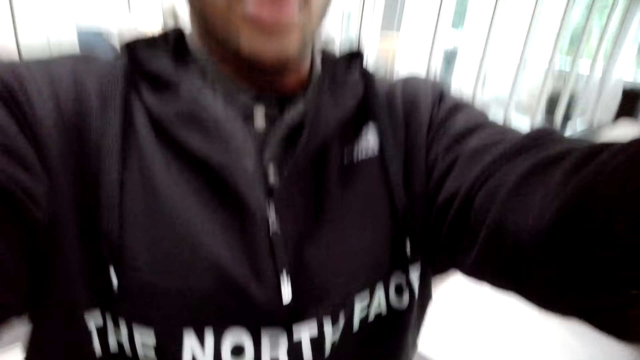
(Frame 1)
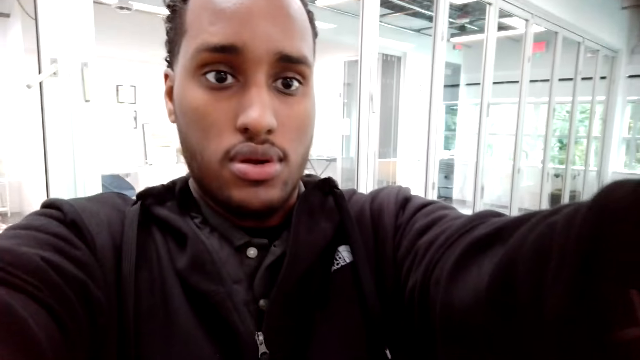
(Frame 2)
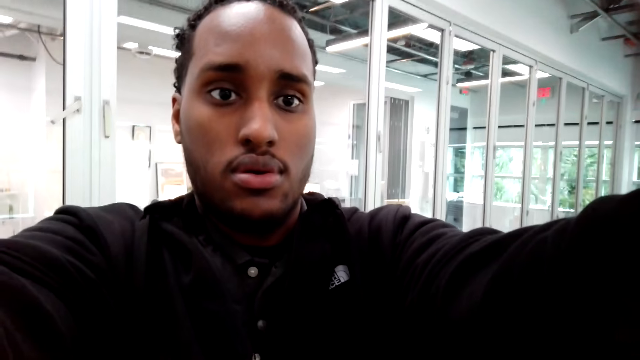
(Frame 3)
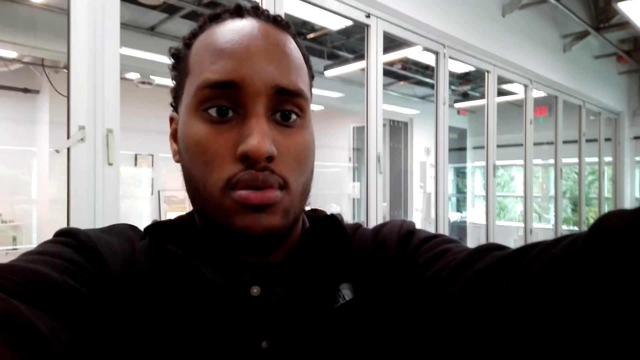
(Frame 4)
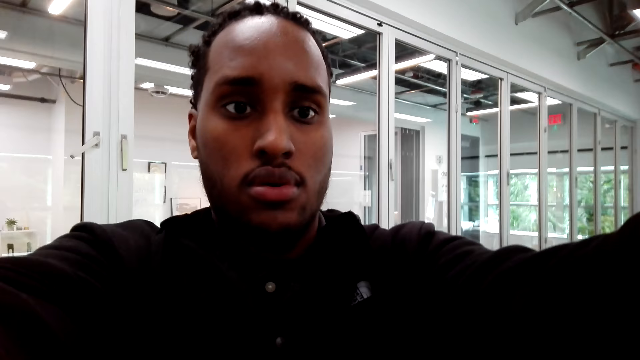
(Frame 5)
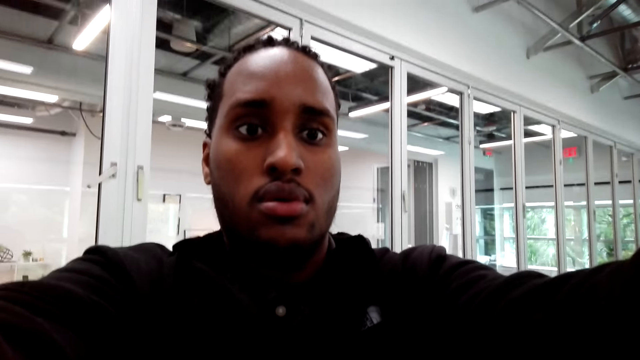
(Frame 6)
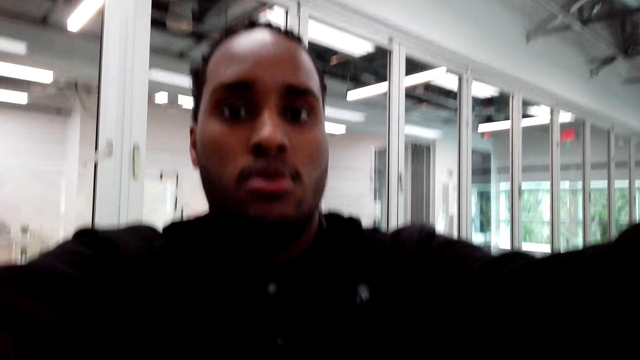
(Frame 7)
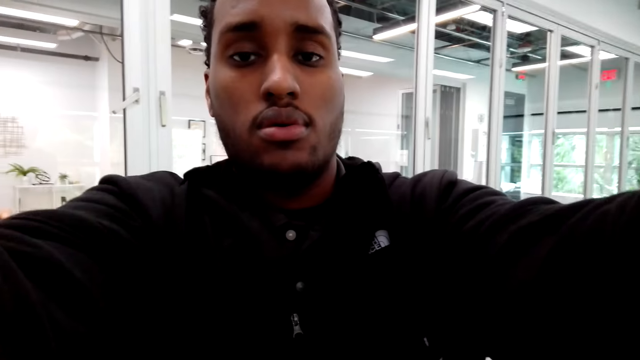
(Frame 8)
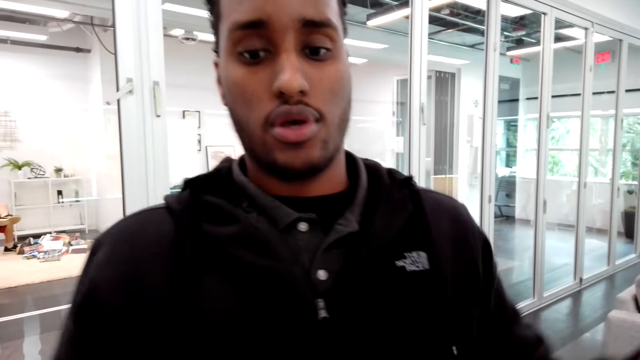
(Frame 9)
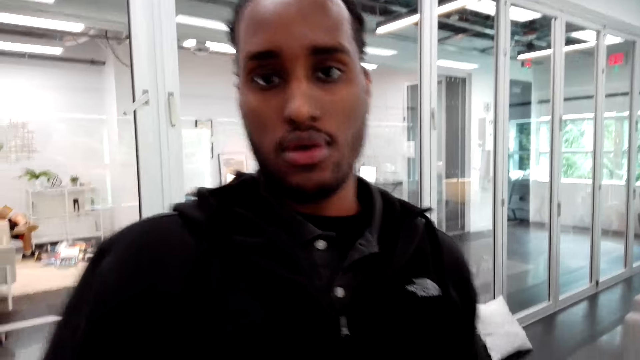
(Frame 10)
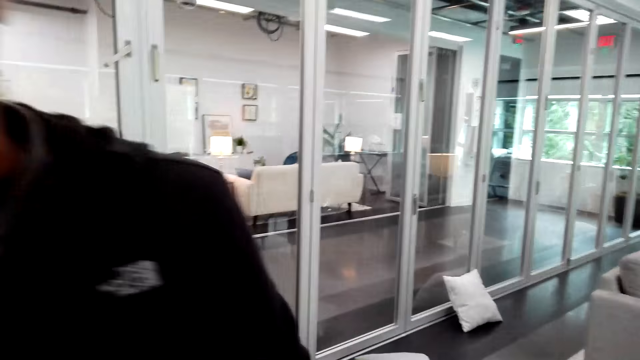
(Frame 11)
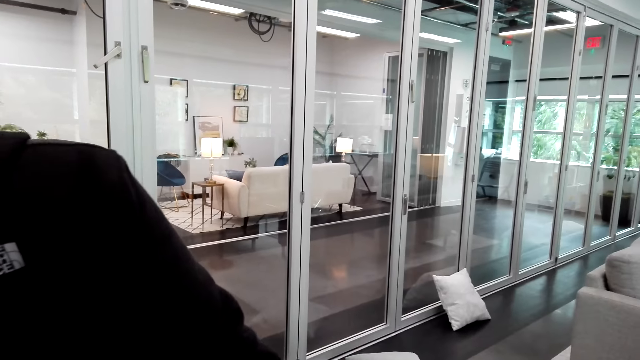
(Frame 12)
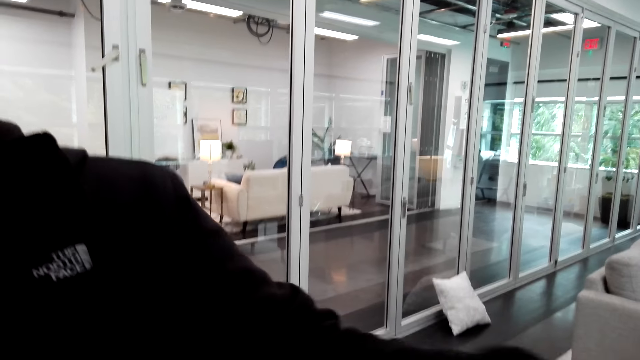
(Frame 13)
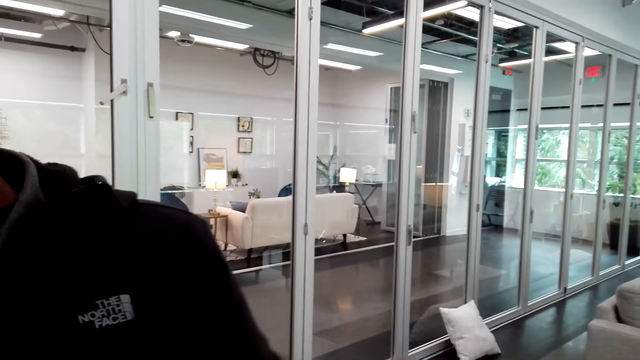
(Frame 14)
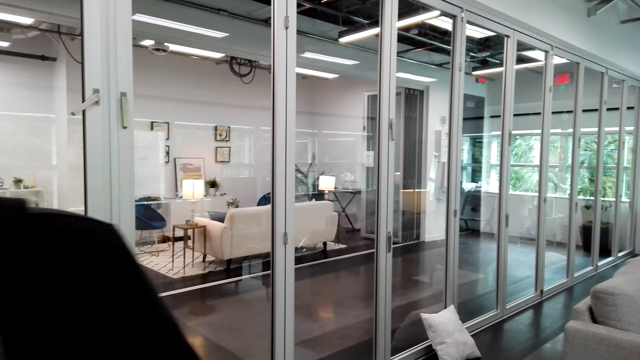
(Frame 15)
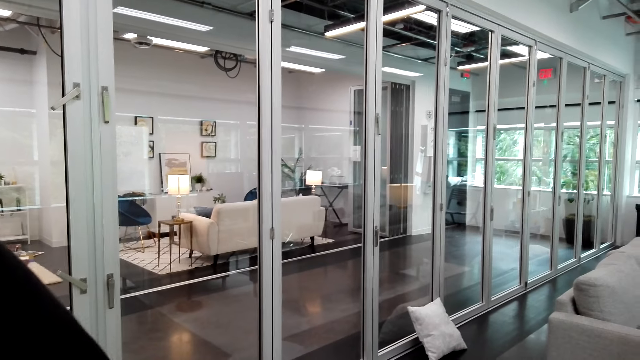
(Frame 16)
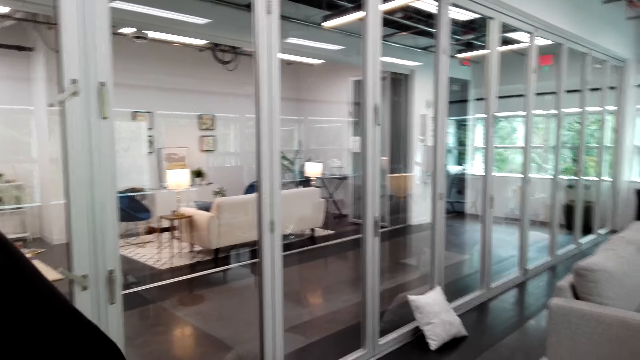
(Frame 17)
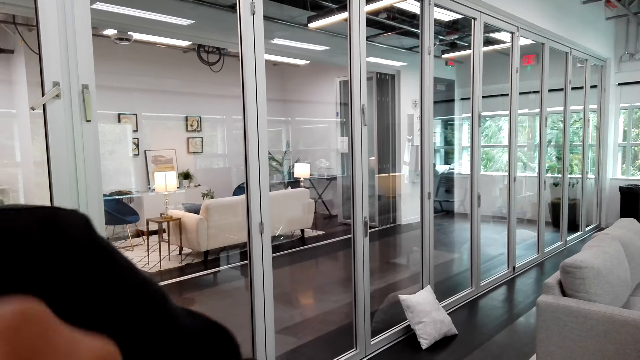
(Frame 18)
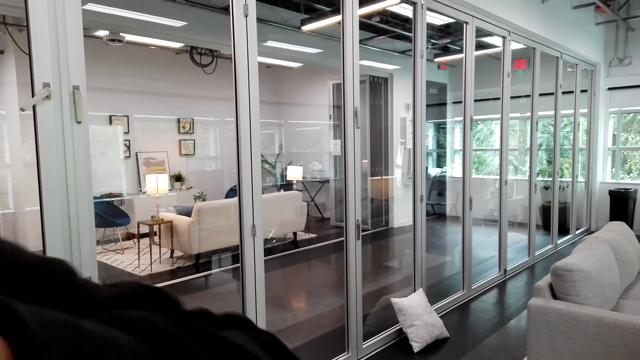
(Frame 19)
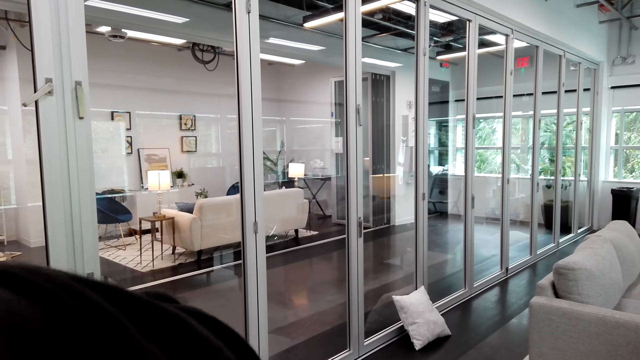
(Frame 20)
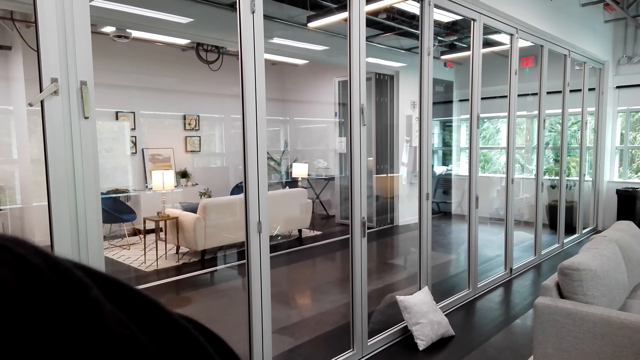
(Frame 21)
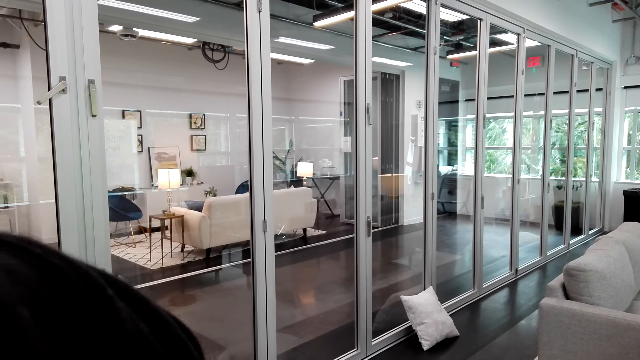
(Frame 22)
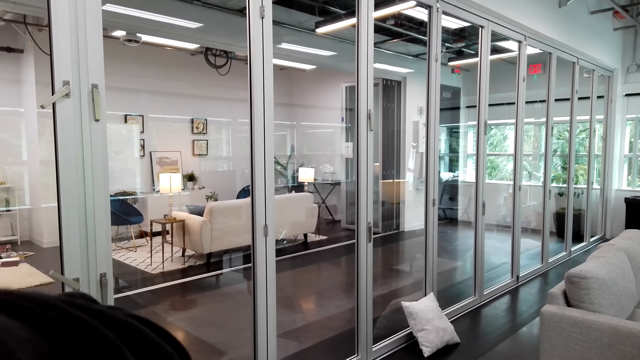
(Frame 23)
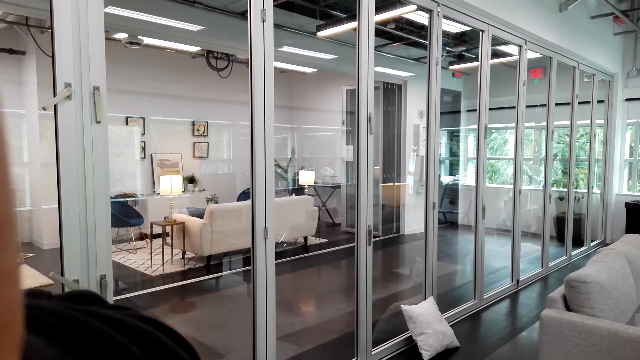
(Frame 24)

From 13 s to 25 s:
A person does something. The camera wearer wears the camera. The person communicates to the camera wearer.

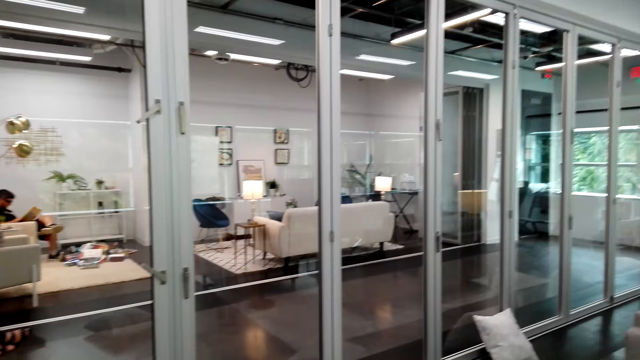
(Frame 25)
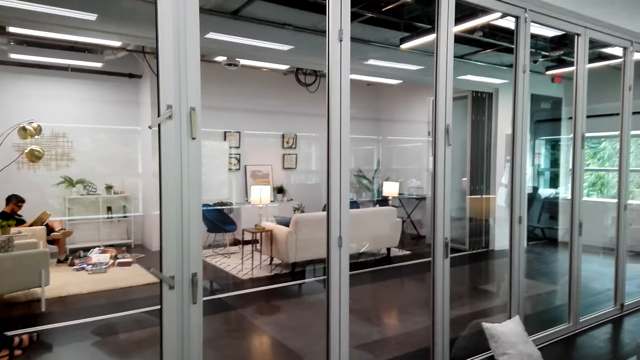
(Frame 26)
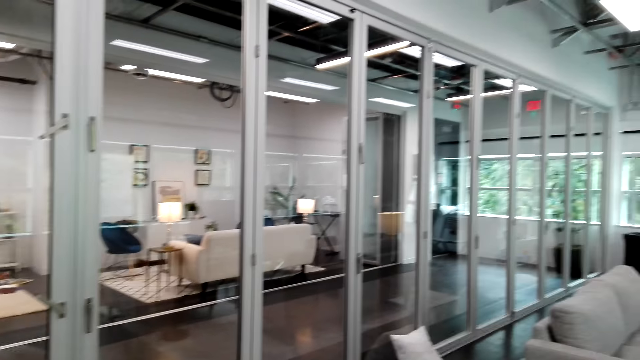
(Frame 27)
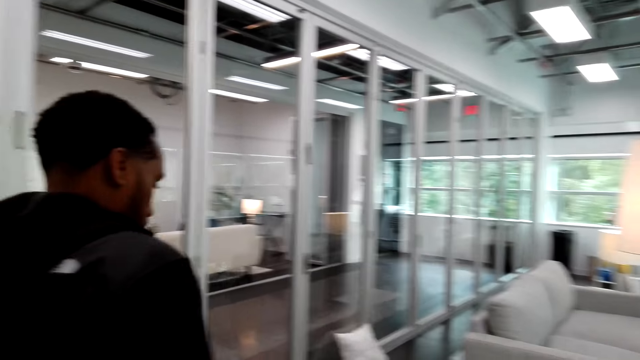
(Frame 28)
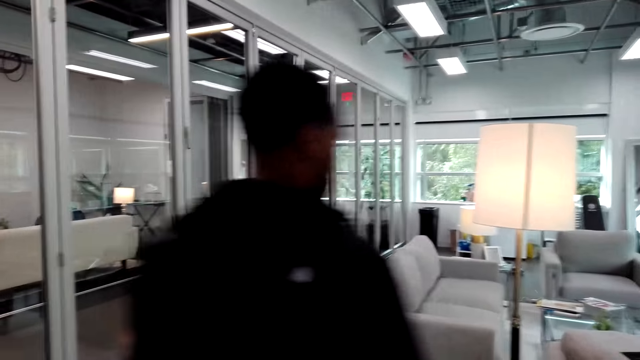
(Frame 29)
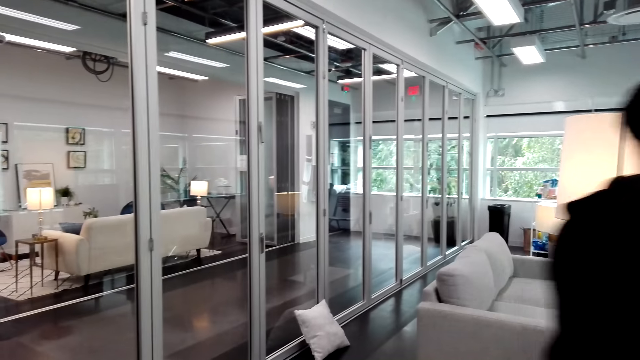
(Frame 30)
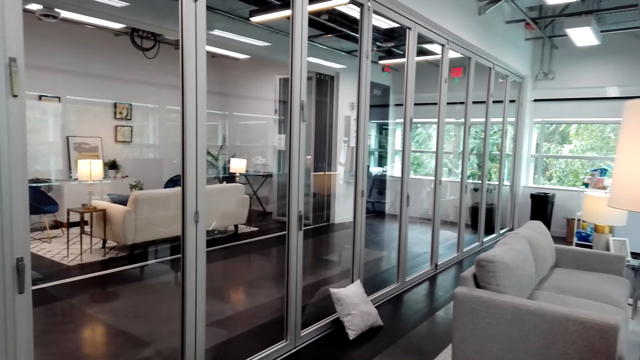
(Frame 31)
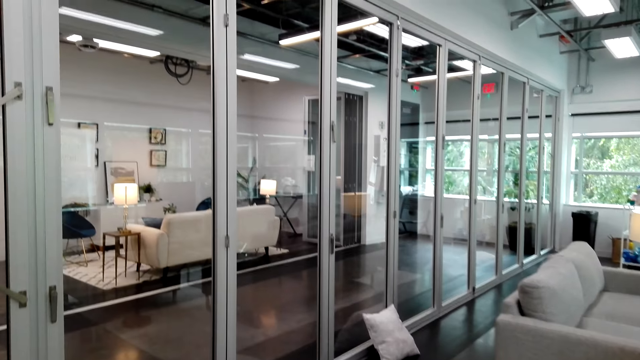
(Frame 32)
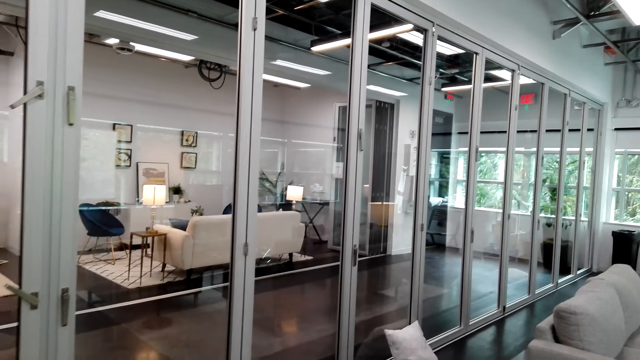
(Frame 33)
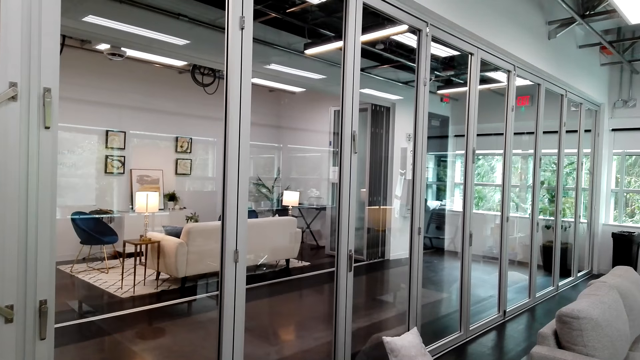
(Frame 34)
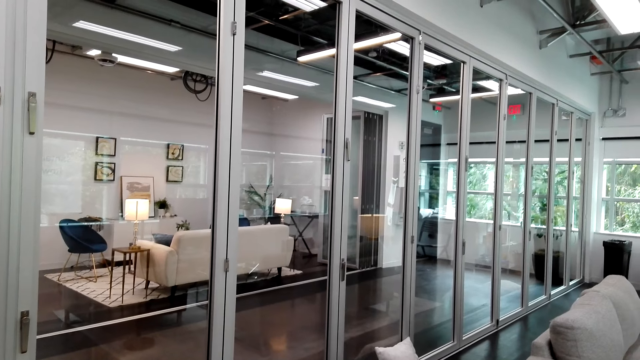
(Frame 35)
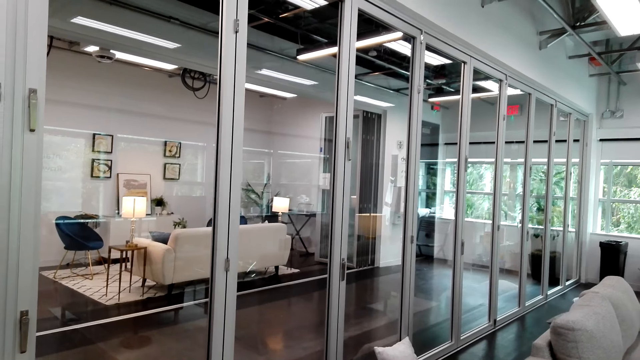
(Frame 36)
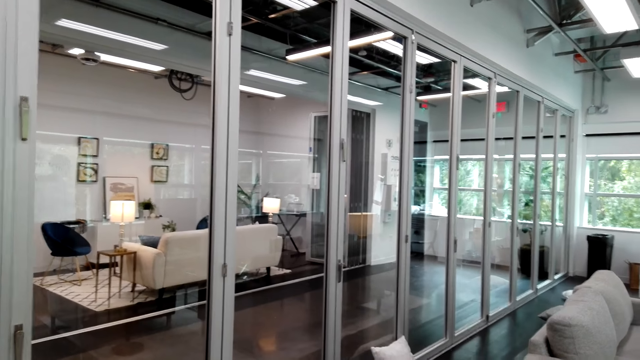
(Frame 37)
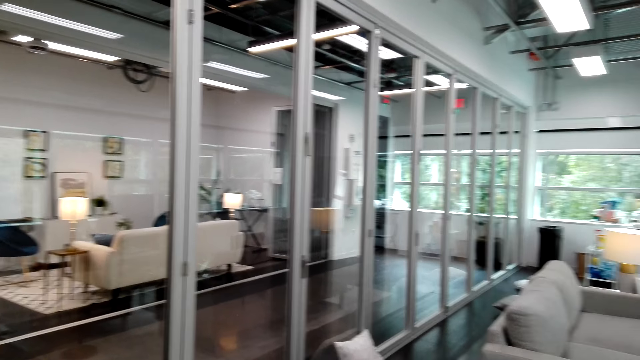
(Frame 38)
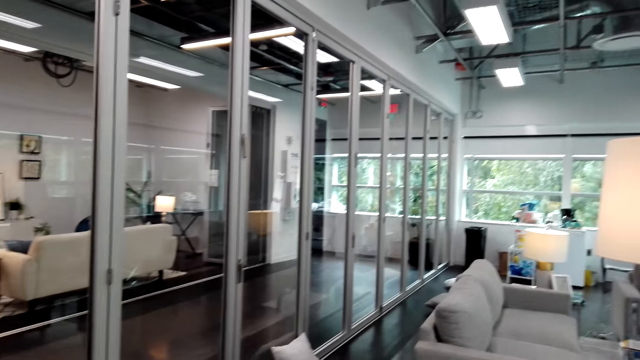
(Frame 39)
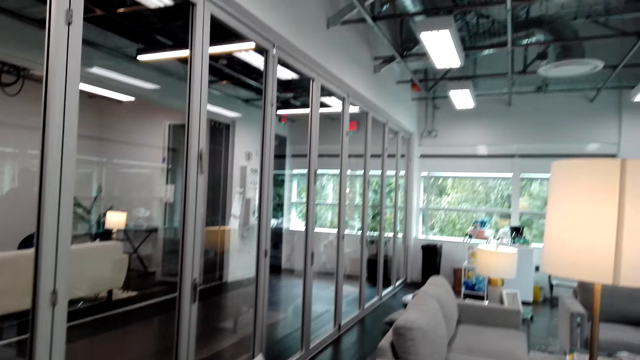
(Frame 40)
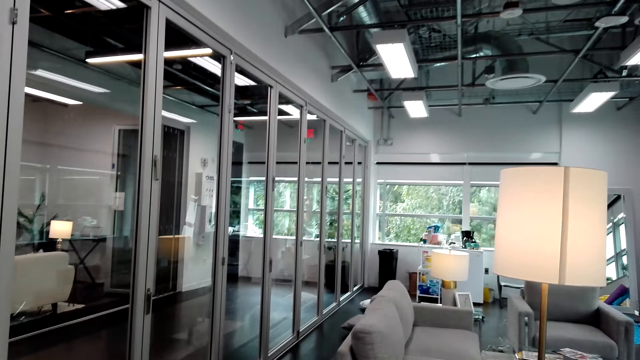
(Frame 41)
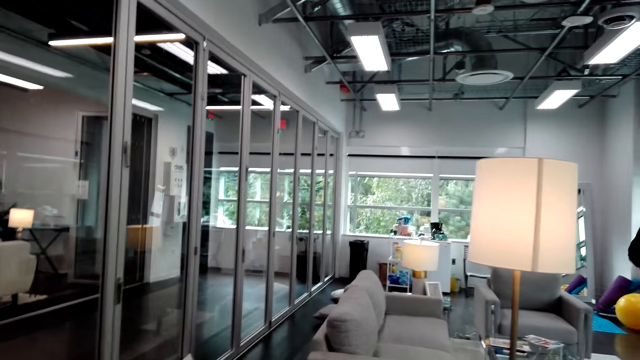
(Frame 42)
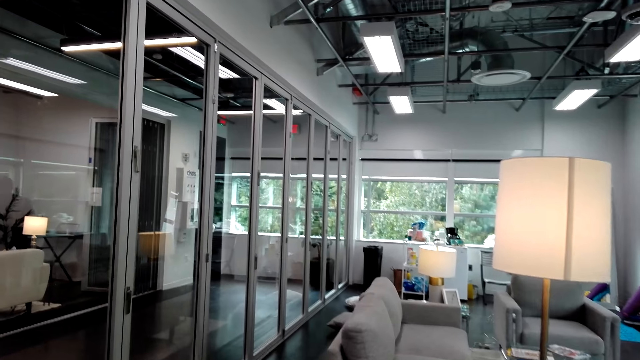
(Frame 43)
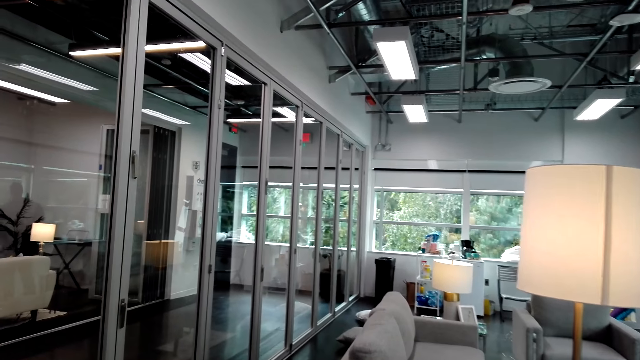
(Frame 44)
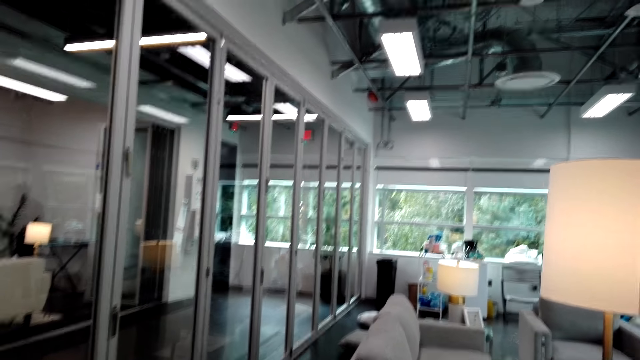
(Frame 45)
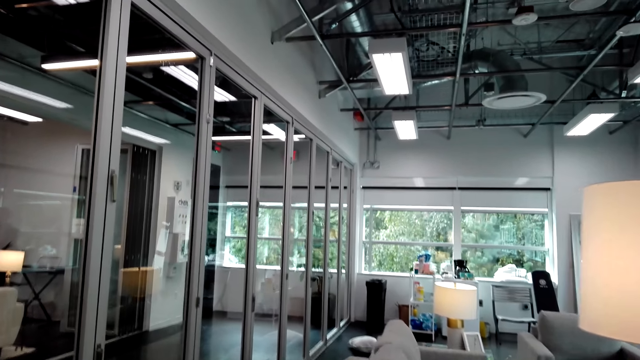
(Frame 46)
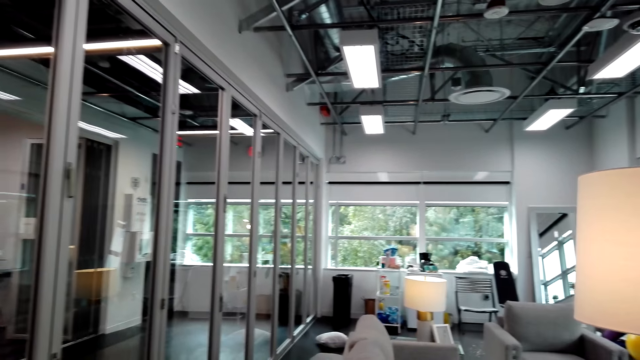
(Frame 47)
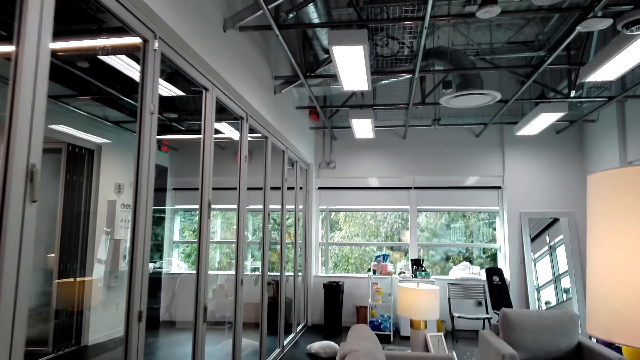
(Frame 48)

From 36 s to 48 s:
A person walks around on the floor. The camera wearer looks on. They talk to the person. They walk on the floor.
